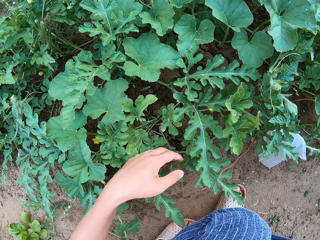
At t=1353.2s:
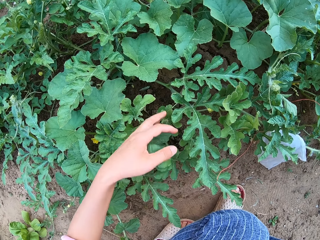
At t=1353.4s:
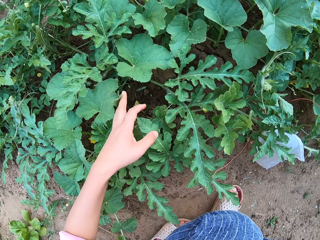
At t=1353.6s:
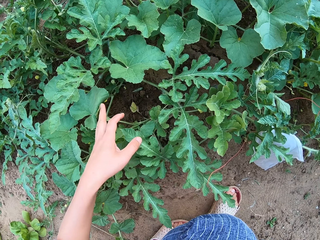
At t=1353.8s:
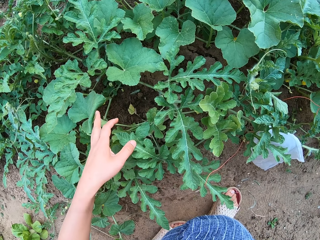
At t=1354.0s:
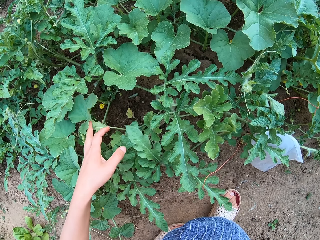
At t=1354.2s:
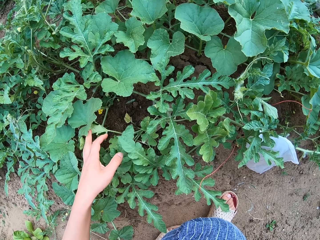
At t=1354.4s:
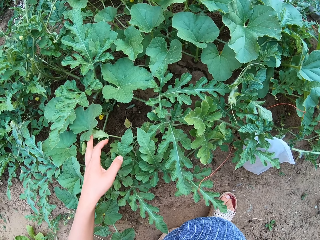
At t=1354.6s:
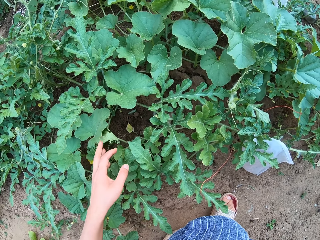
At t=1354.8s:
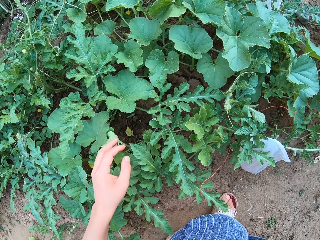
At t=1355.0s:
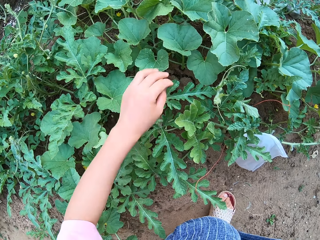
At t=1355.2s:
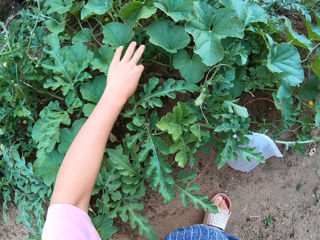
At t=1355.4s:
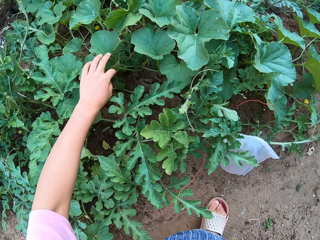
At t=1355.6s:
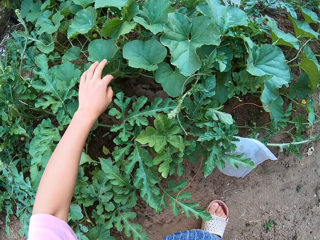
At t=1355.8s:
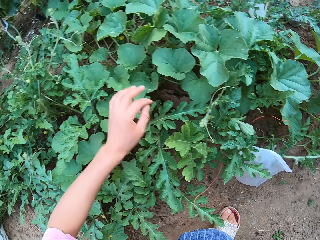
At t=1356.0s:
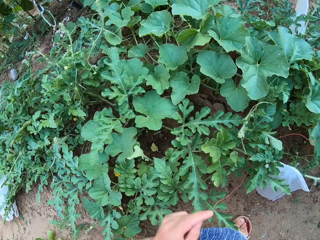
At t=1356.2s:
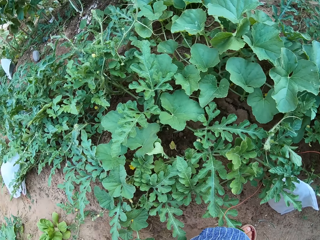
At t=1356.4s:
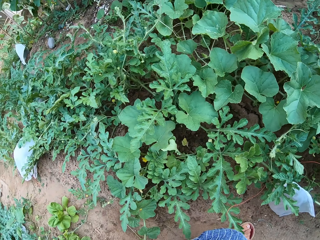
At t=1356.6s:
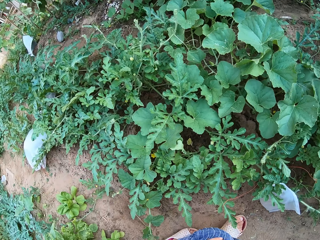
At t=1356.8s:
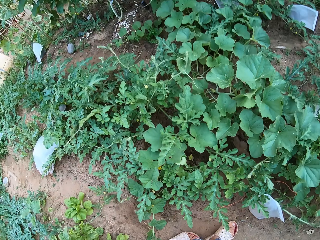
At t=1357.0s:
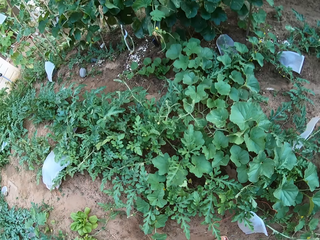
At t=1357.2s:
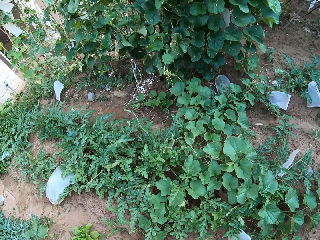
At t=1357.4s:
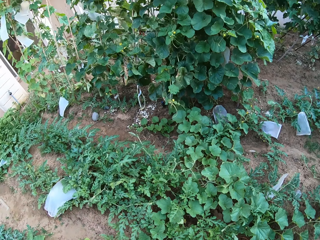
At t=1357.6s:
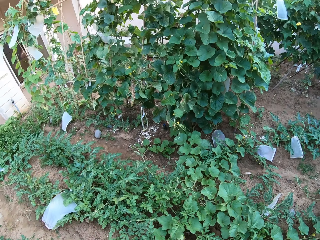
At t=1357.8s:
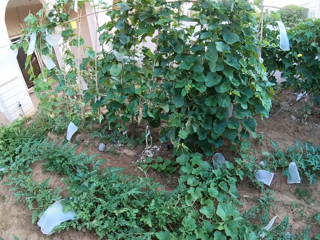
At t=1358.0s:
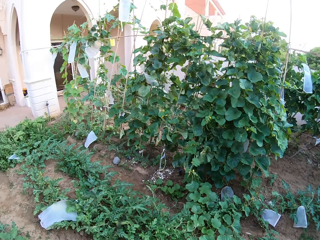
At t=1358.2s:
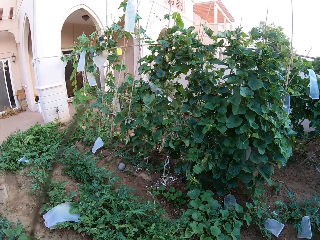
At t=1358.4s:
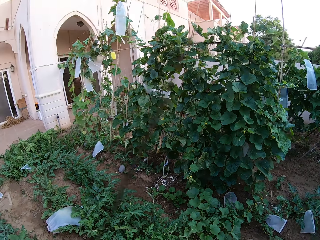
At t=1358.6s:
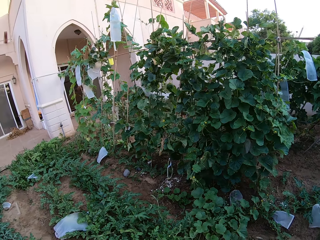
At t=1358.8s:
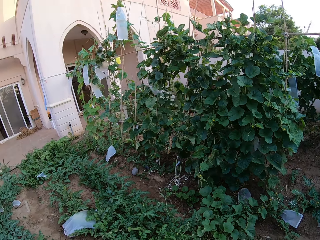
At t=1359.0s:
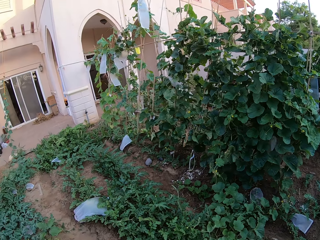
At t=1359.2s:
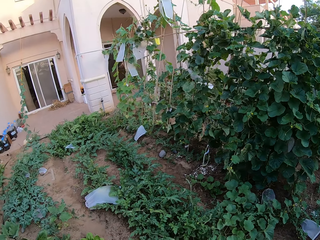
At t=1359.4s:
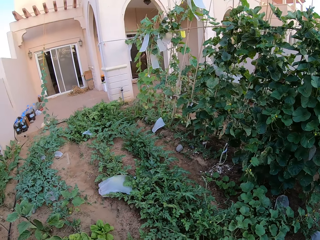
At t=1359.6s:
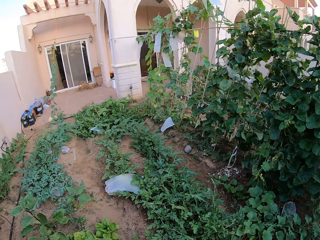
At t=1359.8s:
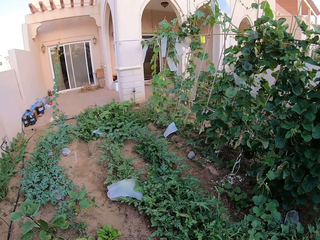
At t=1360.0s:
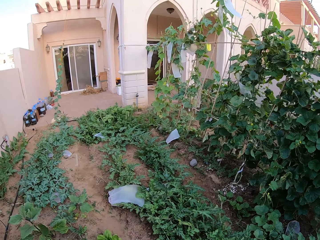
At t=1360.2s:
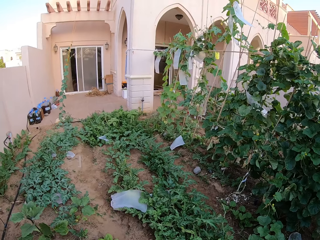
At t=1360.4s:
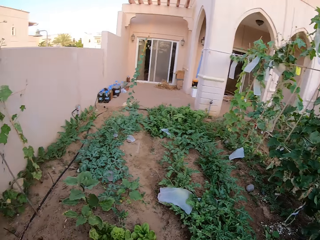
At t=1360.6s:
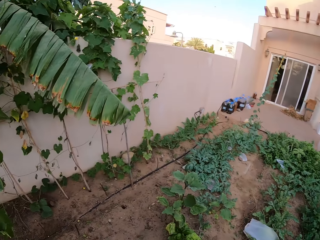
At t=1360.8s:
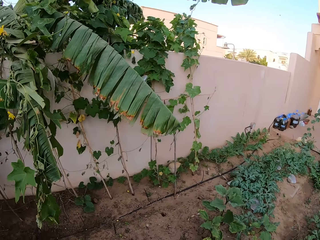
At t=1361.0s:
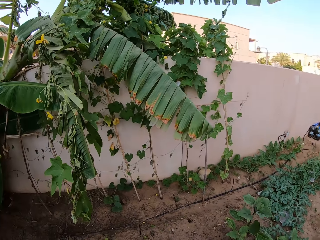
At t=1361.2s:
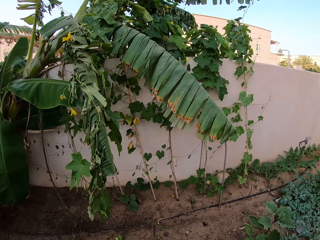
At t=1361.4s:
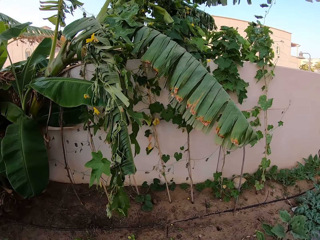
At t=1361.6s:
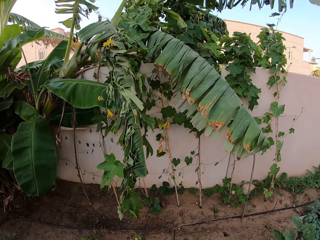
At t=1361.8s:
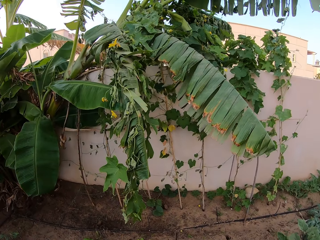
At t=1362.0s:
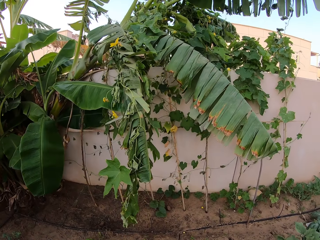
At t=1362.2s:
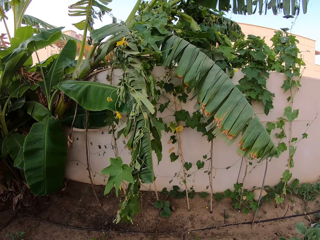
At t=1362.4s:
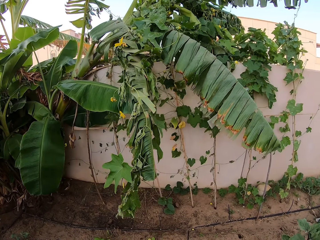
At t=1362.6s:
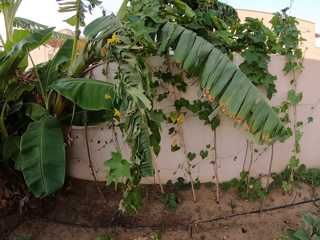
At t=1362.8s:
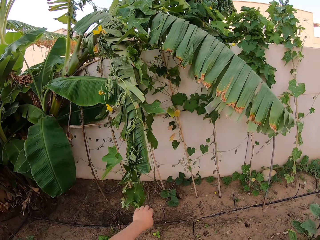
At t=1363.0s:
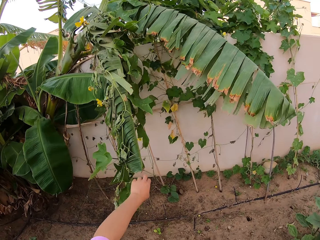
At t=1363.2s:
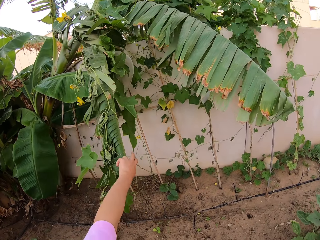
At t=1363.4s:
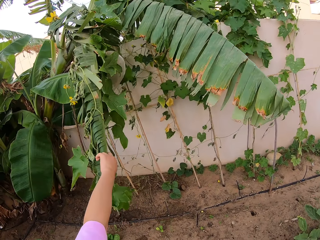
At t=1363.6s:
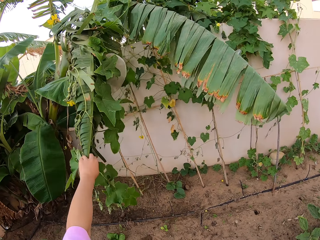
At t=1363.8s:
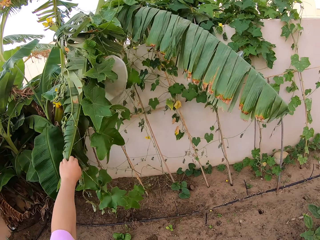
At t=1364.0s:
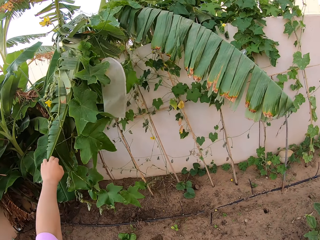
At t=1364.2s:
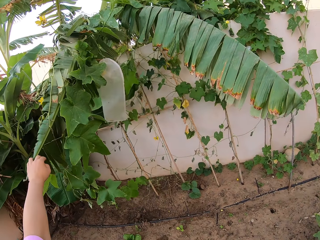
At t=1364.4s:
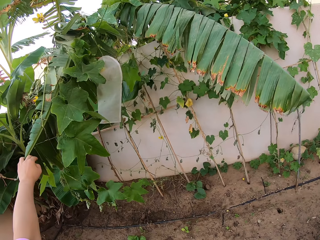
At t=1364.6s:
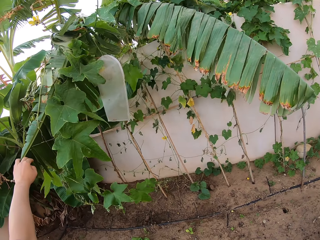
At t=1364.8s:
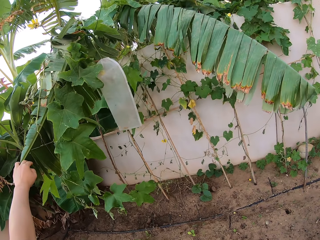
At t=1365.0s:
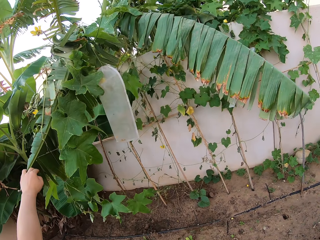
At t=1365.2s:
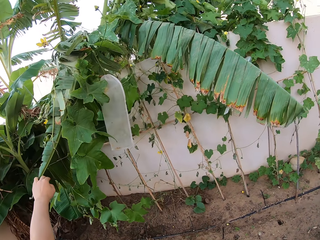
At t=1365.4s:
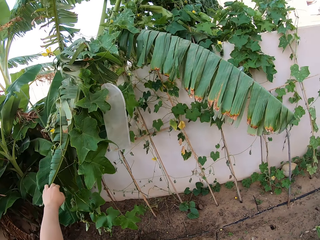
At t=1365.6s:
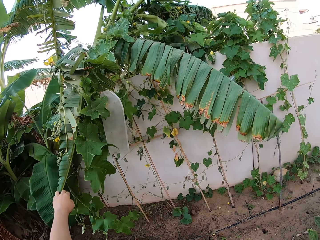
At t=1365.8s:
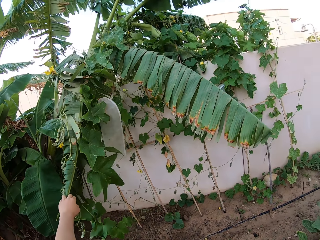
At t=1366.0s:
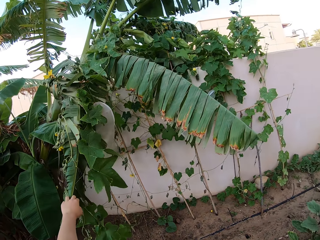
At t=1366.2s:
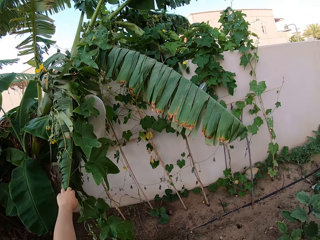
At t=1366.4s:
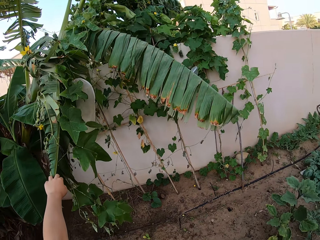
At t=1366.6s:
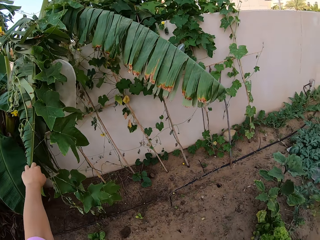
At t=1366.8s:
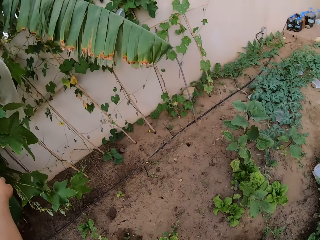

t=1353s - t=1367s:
The camera wearer touches the leaves. They check the plants. They stand up. They look around the garden. They touch the banana leaf. They grab the banana leaf.

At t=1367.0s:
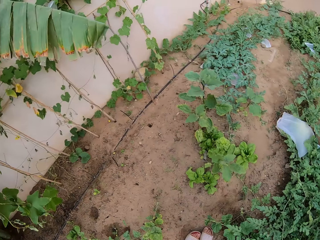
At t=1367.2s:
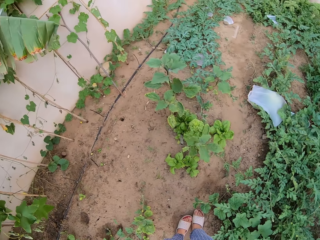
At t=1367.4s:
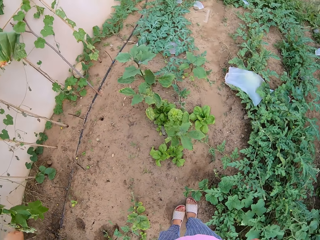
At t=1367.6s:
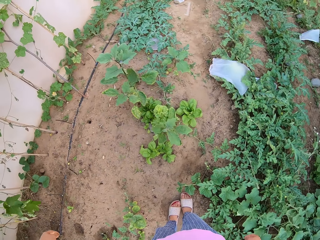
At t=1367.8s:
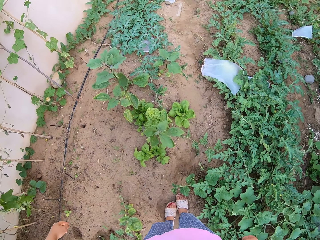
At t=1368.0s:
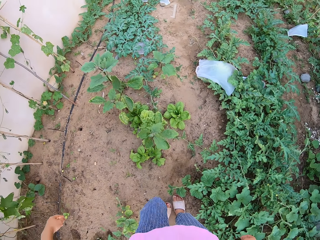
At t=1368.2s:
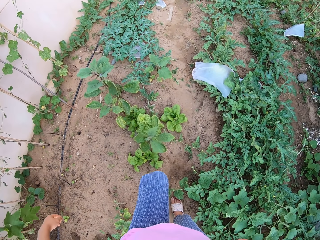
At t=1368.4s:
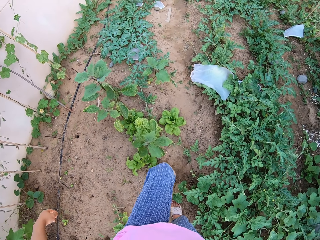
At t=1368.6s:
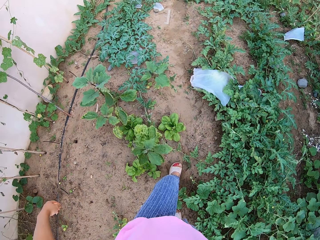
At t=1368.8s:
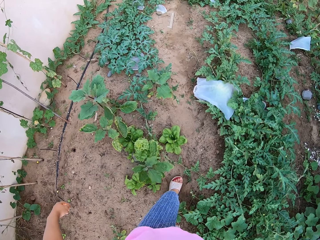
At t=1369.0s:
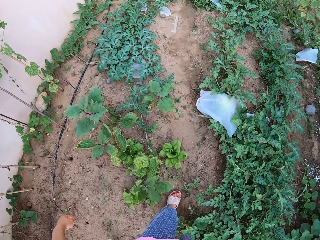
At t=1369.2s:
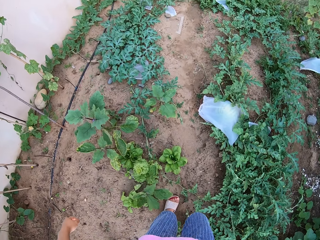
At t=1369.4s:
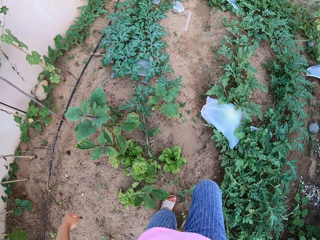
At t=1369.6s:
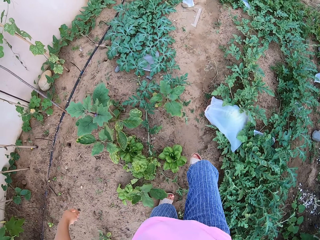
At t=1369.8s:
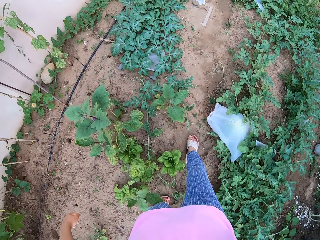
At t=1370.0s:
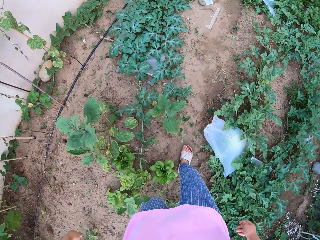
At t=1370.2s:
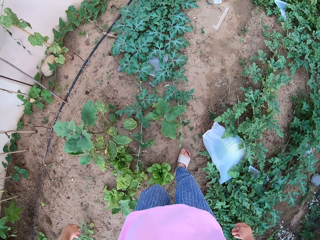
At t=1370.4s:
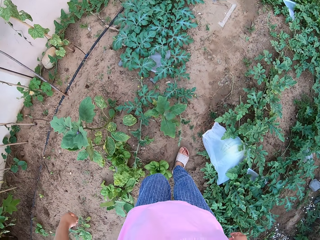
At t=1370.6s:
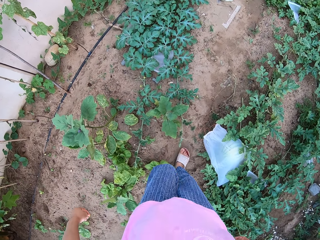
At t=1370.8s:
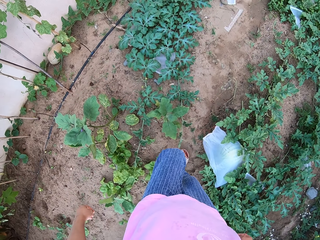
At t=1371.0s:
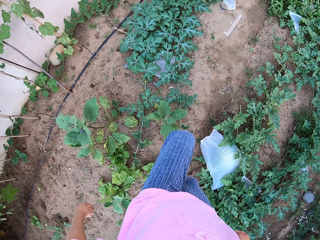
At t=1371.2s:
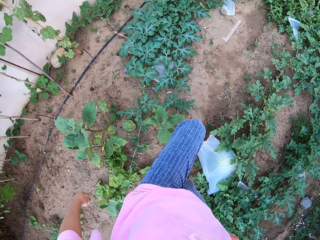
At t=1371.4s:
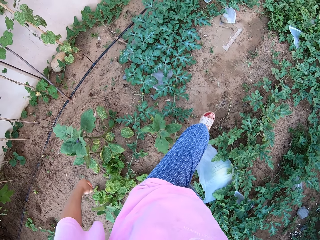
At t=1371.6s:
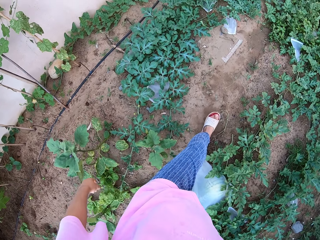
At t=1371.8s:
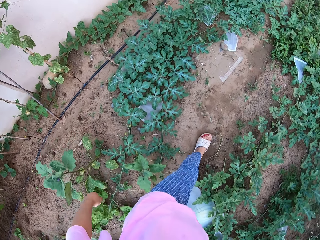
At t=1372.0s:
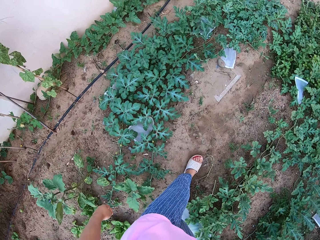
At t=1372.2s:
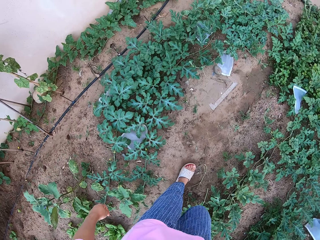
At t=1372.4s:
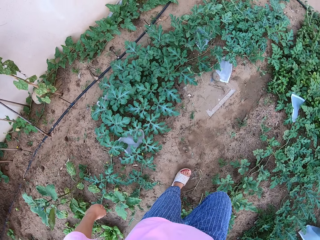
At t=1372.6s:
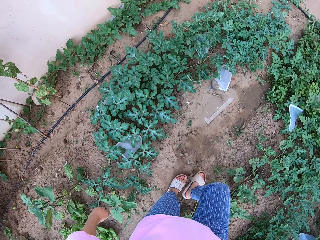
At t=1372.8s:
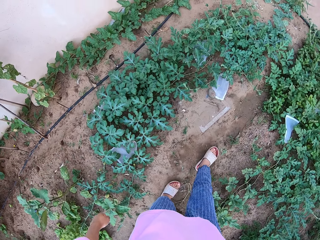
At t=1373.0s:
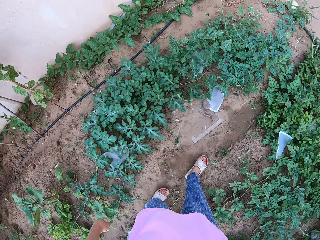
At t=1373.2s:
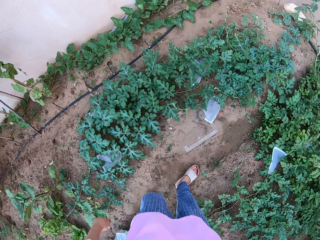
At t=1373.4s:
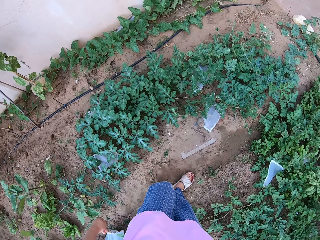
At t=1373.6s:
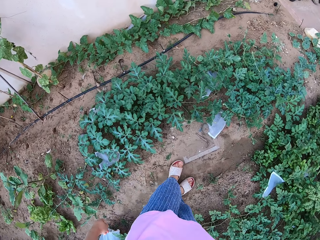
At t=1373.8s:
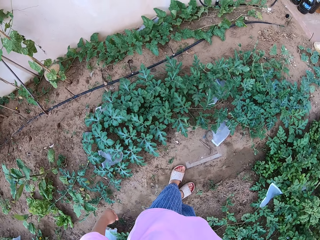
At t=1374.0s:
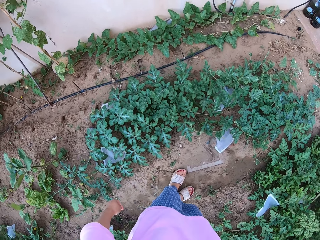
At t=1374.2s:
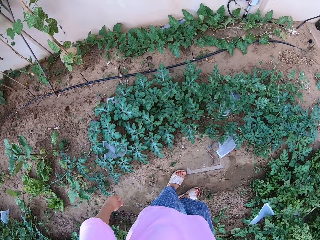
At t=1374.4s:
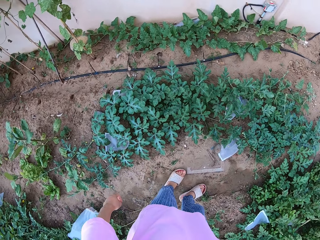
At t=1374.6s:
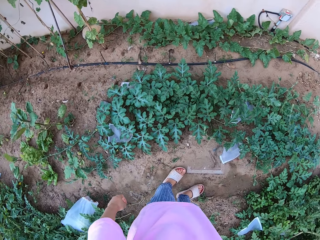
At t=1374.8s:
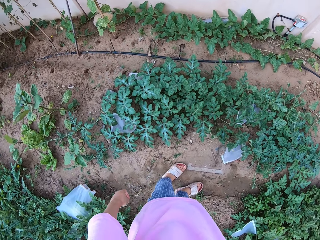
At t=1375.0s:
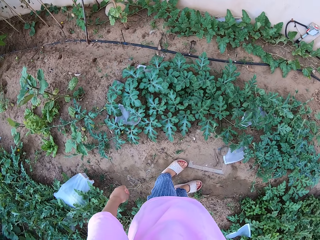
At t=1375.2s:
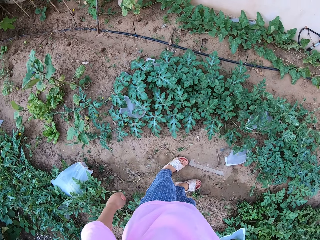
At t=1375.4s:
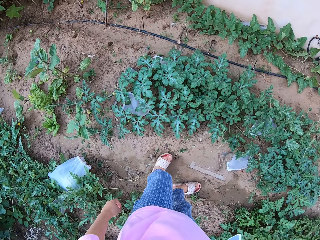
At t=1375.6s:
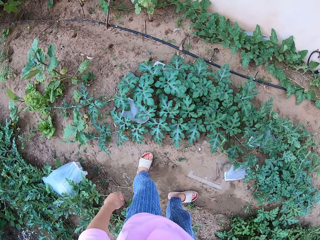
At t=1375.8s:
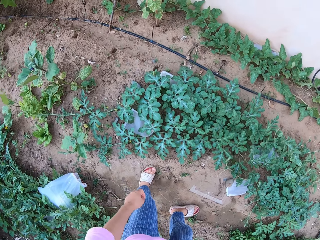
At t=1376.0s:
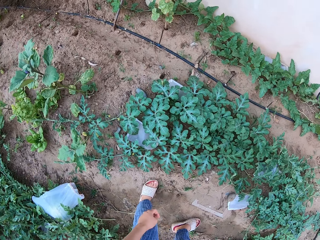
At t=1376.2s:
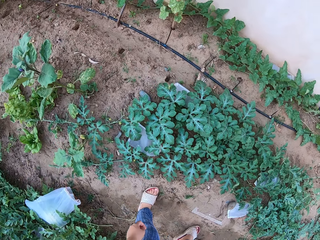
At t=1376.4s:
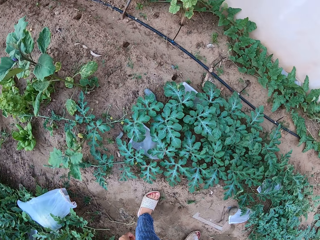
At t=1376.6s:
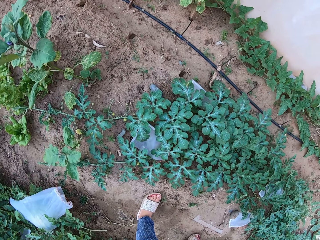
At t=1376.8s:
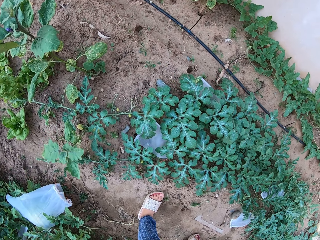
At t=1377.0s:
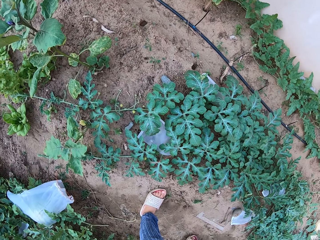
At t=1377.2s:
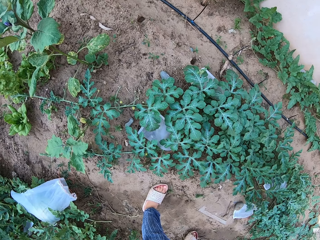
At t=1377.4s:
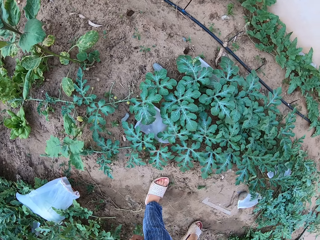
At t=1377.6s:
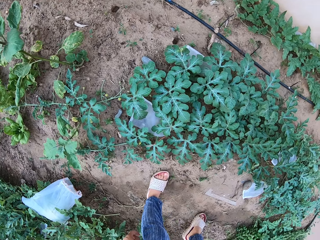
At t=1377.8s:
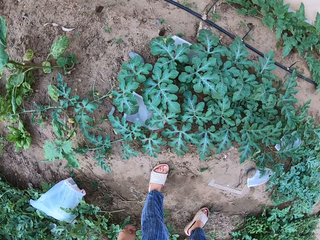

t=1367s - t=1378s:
The camera wearer walks in the garden. They bend down.
